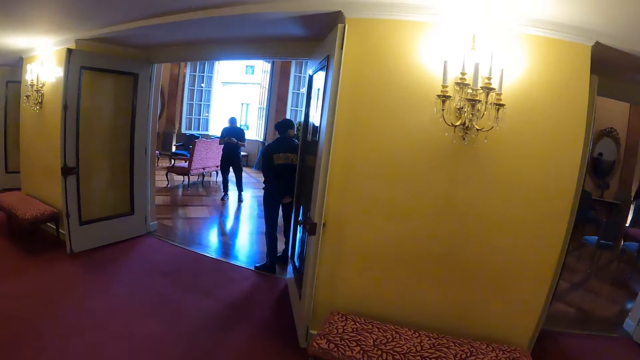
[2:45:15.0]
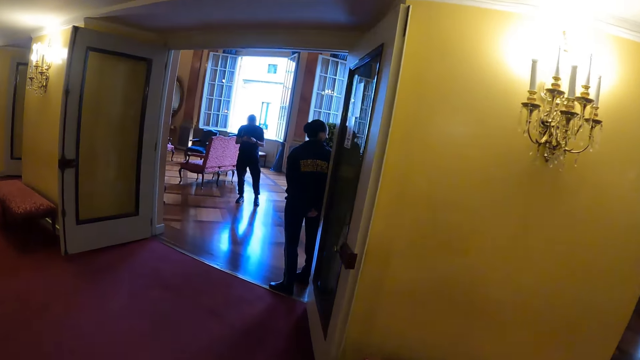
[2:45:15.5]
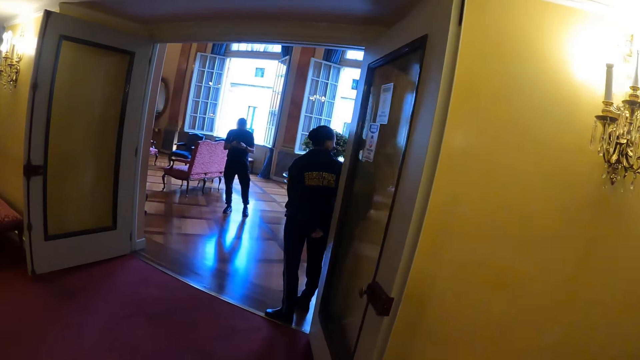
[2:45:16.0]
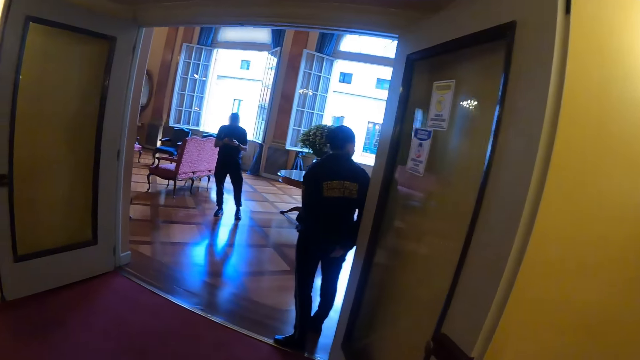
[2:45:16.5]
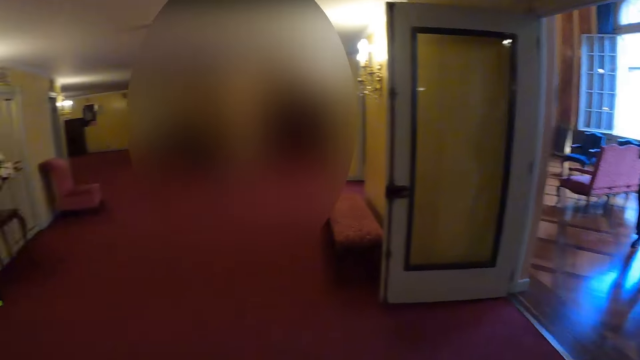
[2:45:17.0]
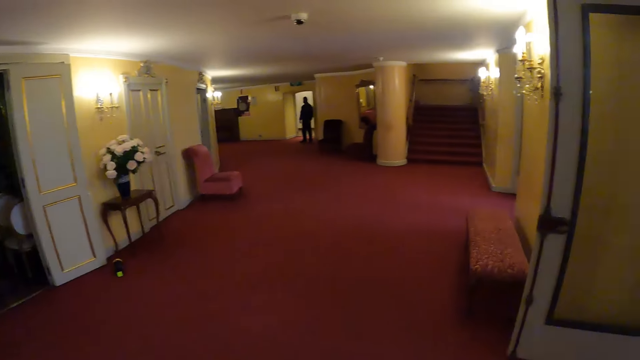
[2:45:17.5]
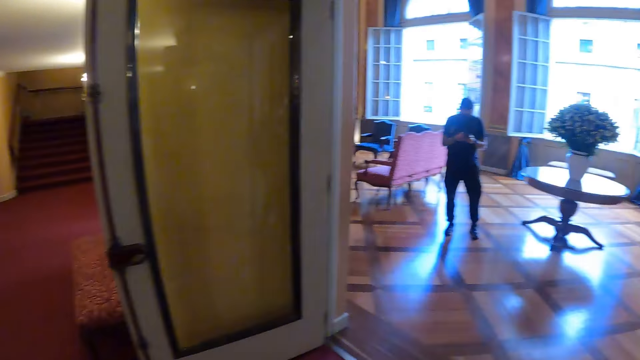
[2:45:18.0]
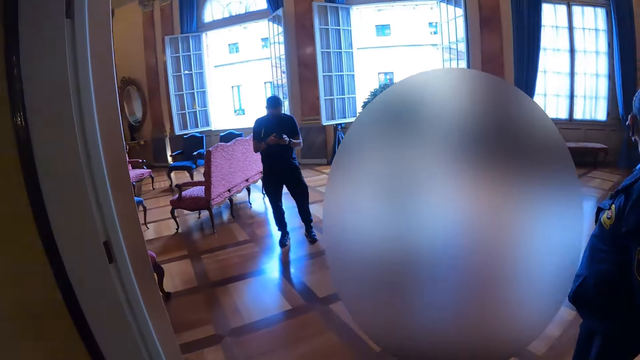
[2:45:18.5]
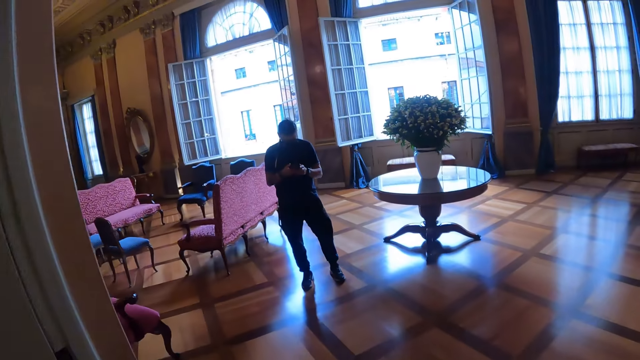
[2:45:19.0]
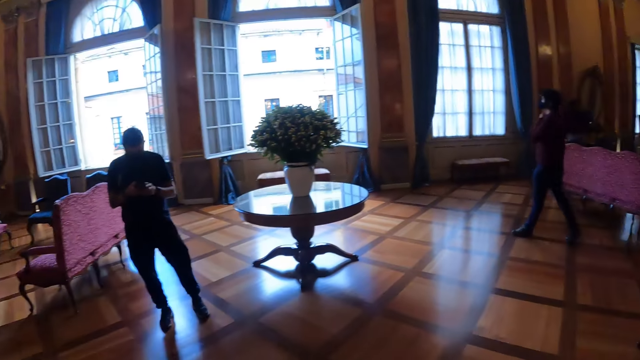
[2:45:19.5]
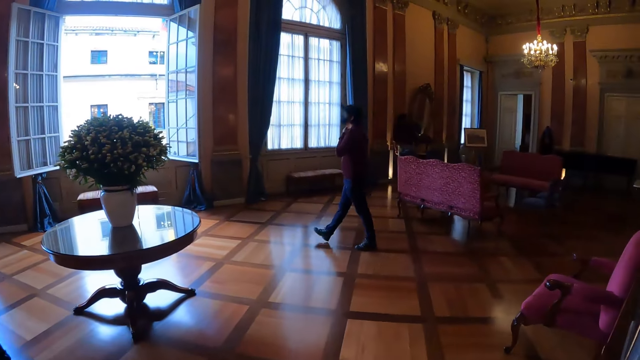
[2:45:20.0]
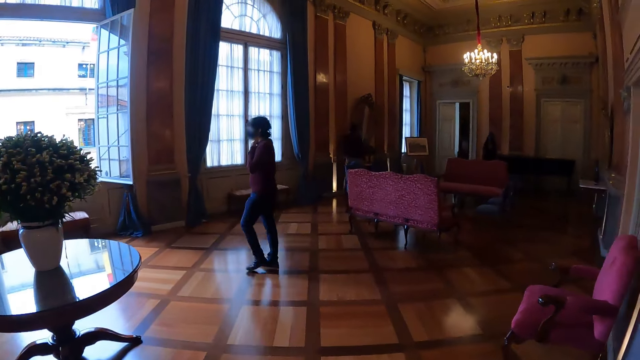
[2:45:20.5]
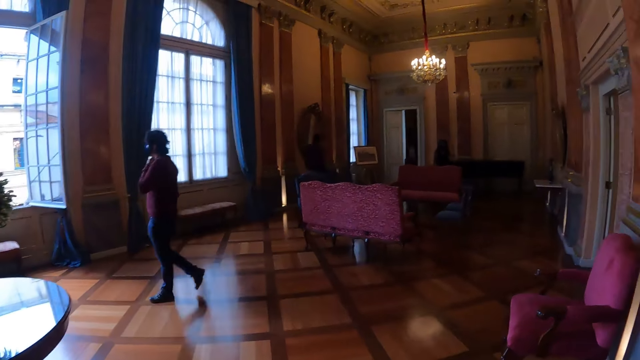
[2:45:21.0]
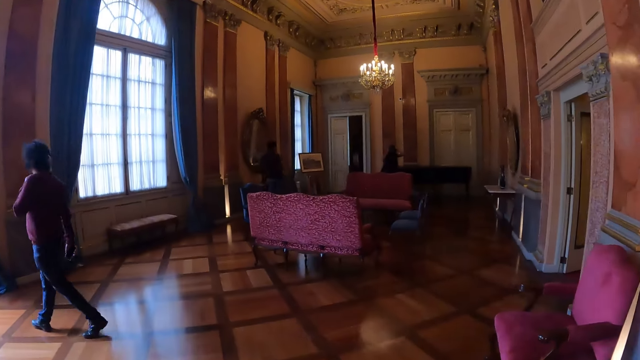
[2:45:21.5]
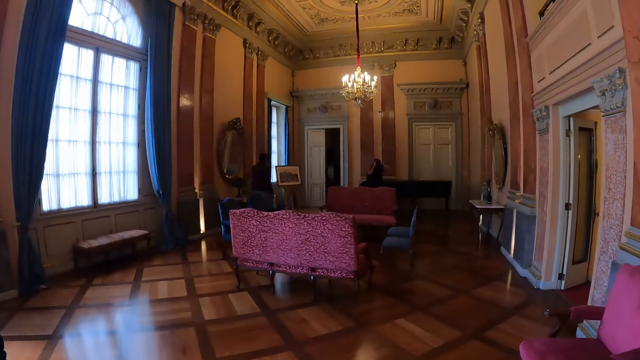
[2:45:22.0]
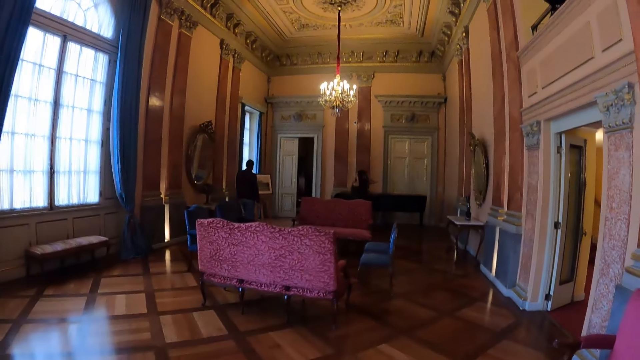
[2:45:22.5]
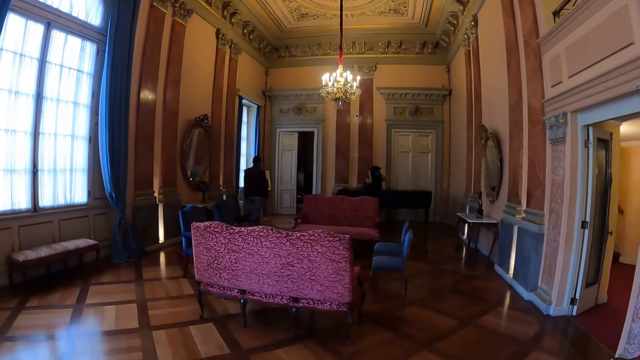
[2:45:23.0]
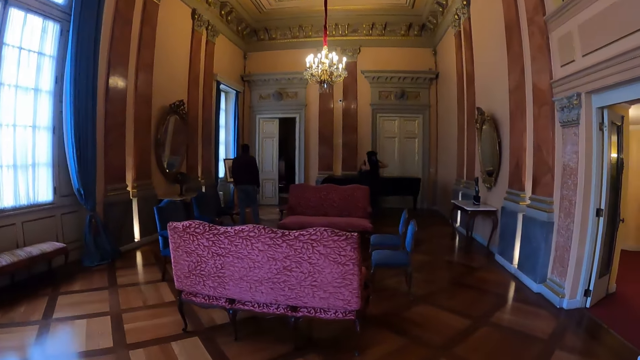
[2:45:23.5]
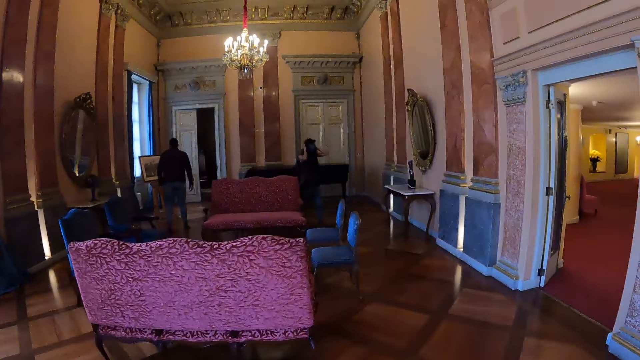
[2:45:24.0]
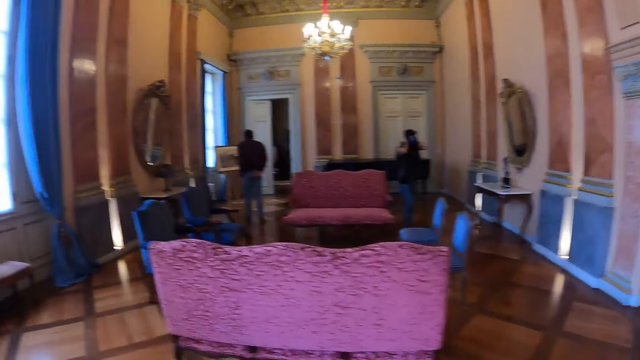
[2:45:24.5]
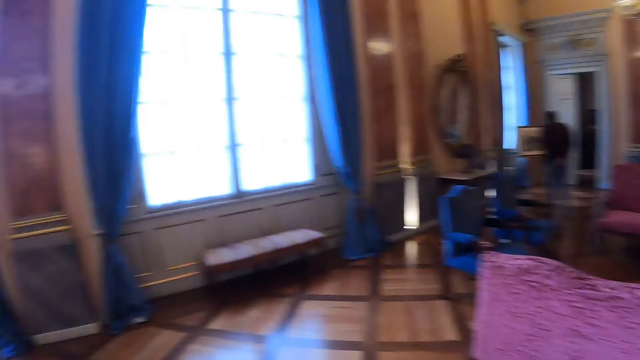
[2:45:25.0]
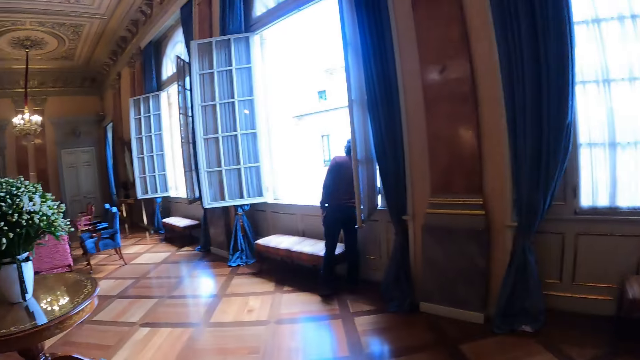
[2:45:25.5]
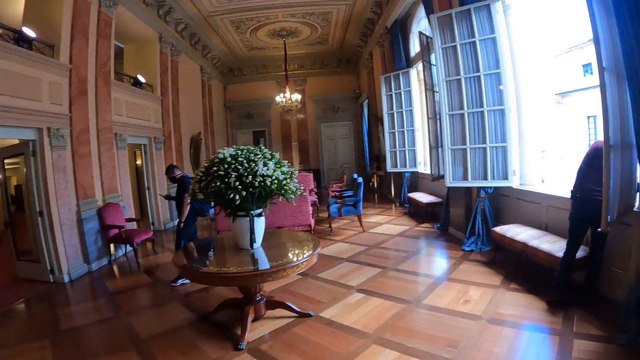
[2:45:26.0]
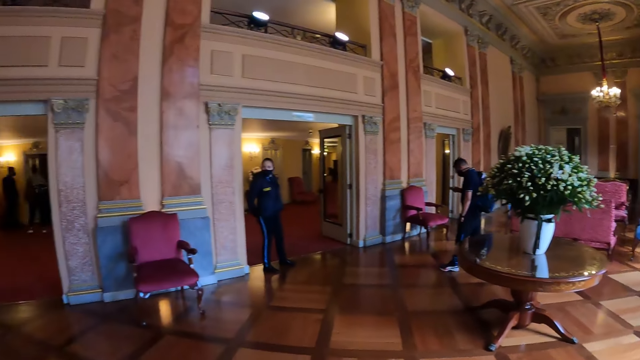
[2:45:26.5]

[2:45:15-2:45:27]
The camera wearer turns around. They walk in the theater. They enter into the other room. They turn around the theater.

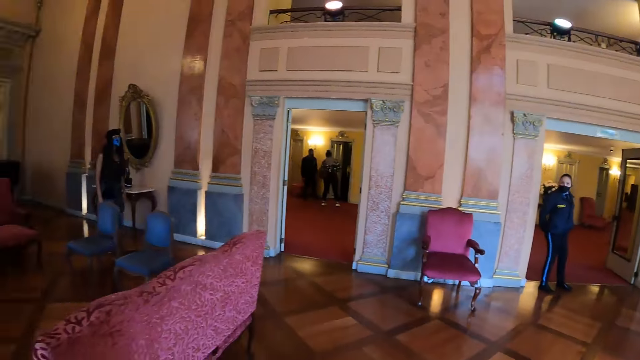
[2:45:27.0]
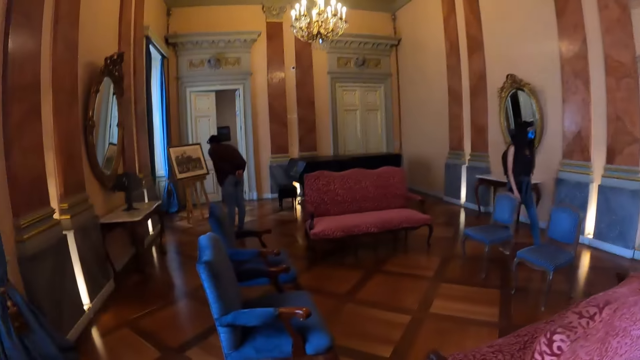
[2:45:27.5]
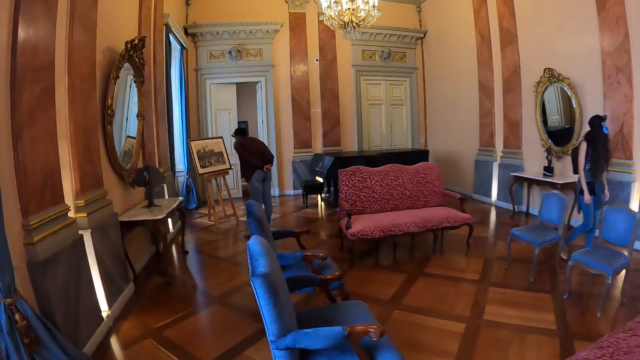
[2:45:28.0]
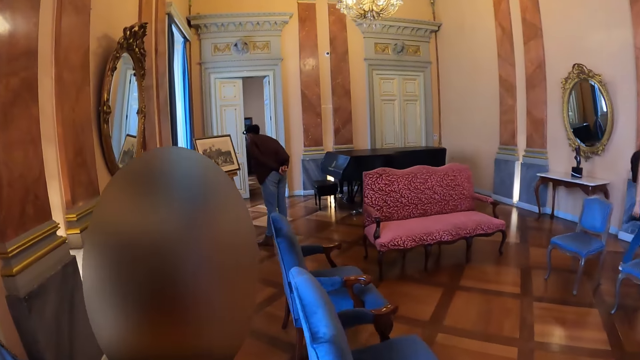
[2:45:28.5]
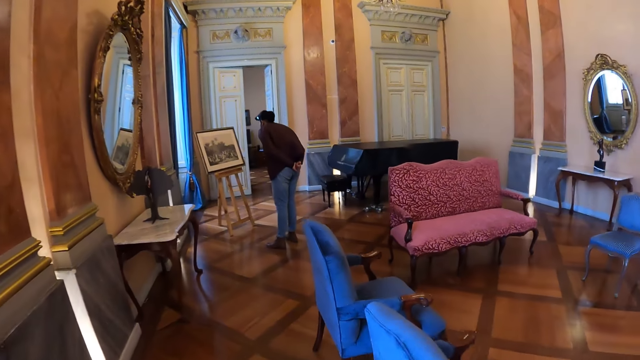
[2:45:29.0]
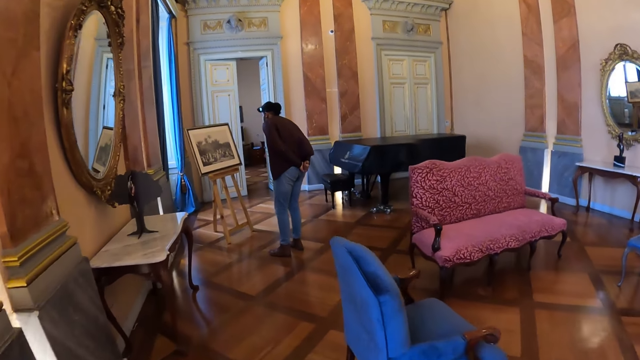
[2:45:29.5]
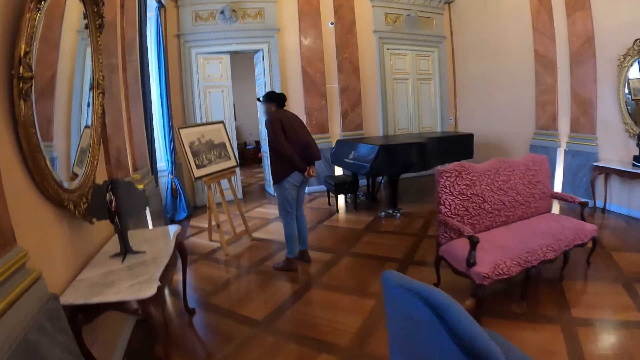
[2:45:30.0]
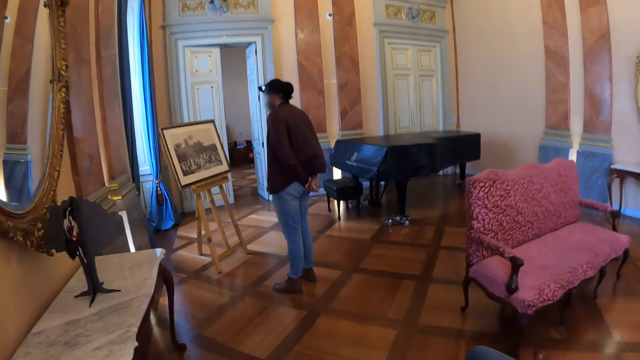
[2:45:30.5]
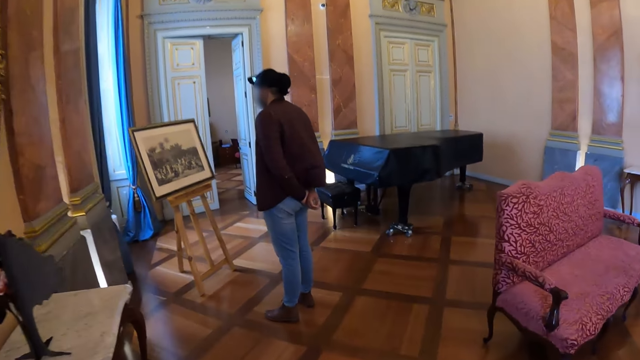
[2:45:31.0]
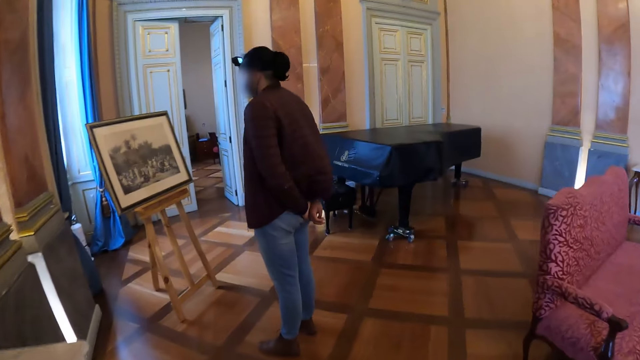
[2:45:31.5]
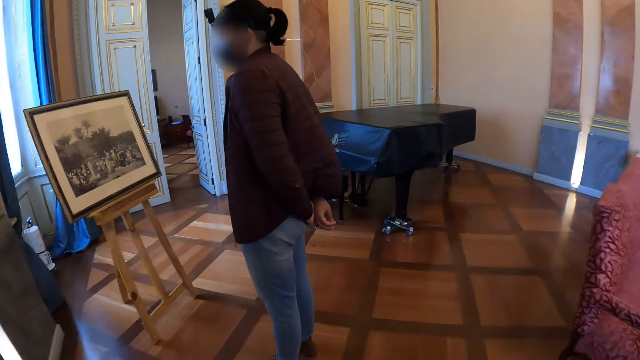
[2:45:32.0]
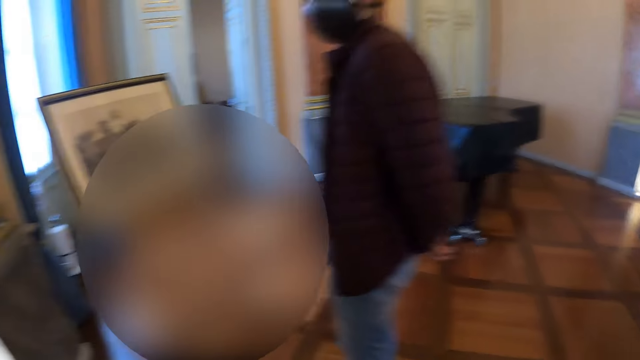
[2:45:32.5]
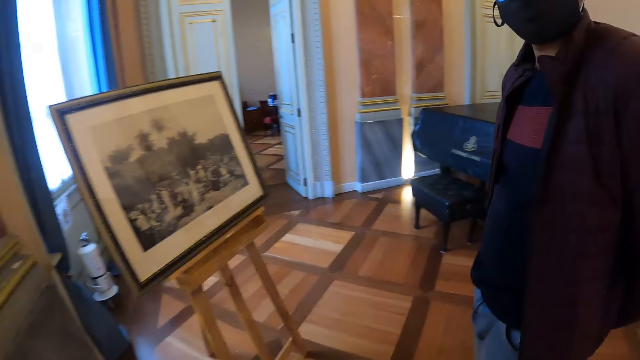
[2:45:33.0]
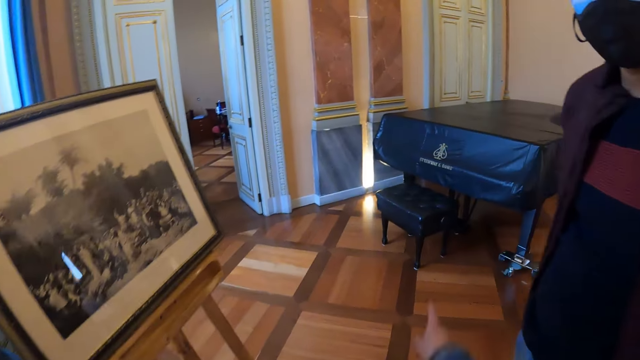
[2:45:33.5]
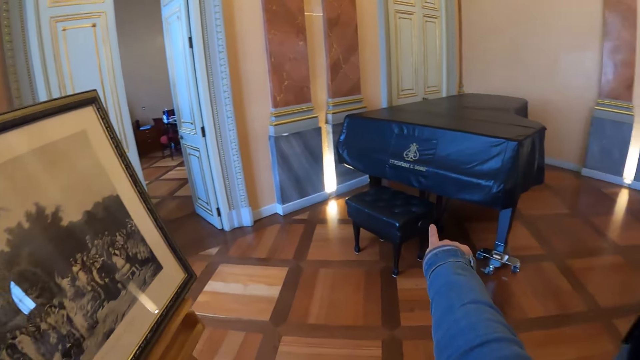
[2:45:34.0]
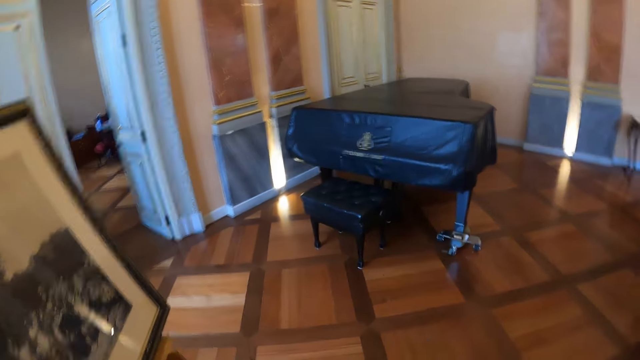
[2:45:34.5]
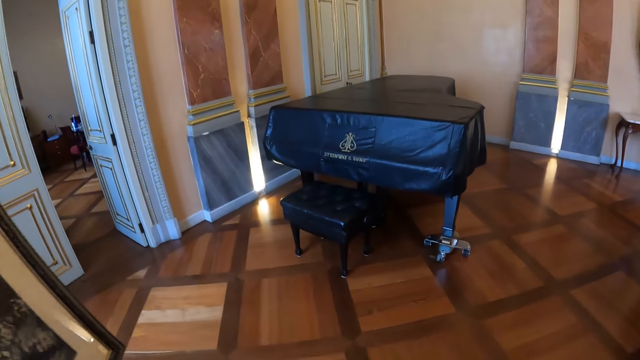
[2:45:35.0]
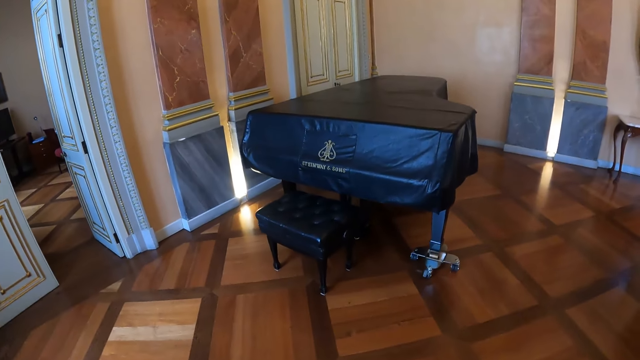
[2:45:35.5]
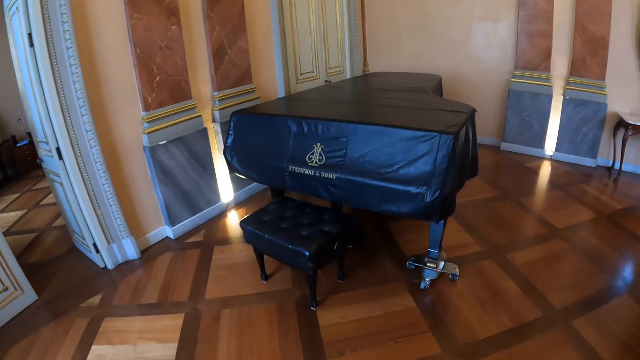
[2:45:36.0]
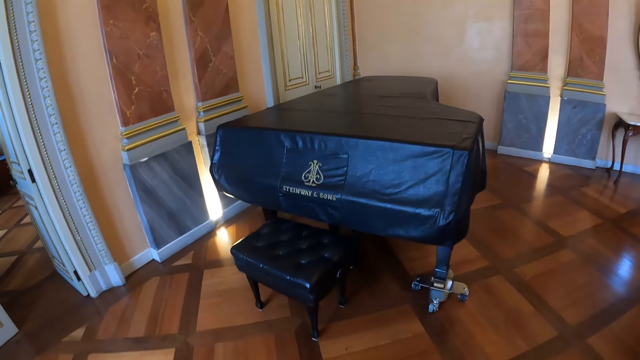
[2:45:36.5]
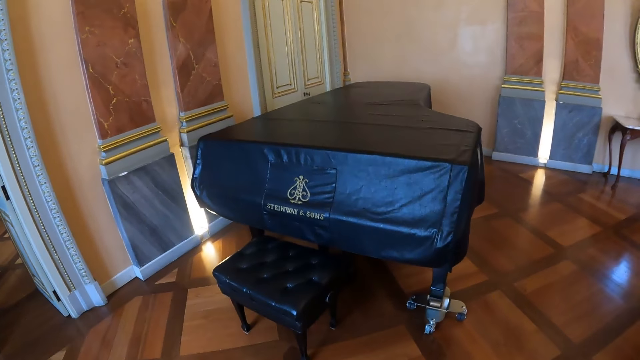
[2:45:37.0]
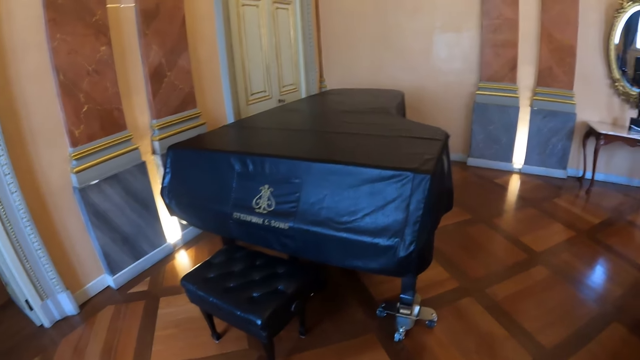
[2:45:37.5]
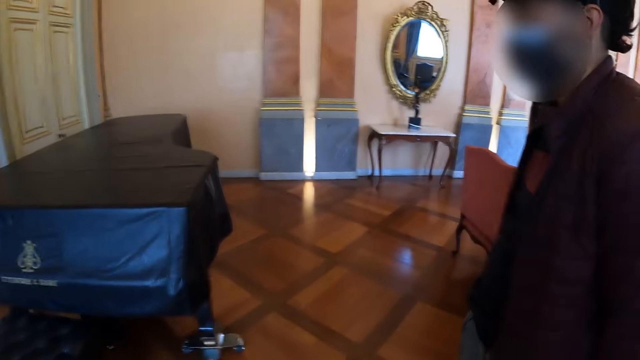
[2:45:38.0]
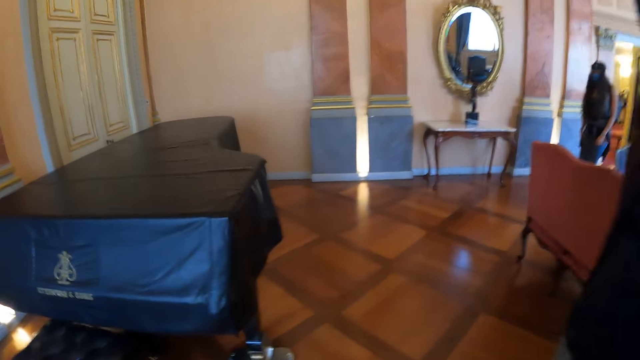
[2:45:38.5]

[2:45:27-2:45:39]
The camera wearer walks in the theater. They point at a luggage. They move the hand and put the hand down. They turn around. They walk in the theater.
